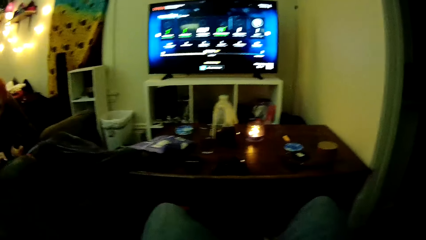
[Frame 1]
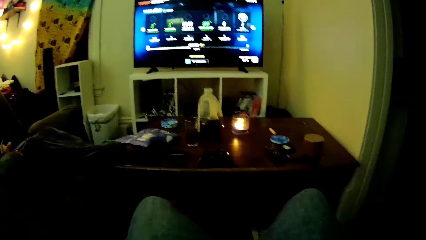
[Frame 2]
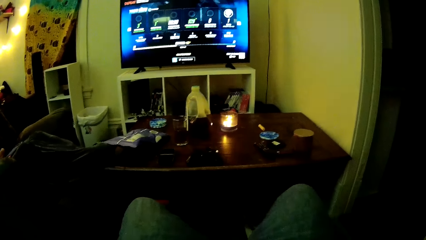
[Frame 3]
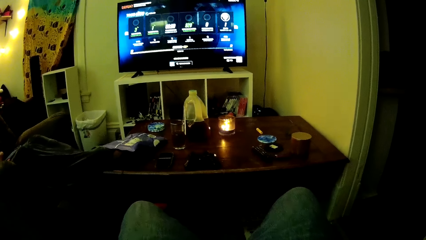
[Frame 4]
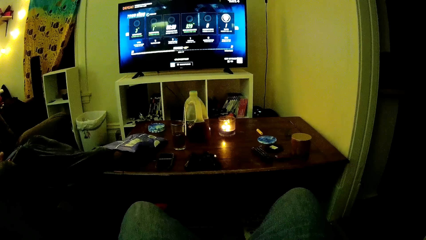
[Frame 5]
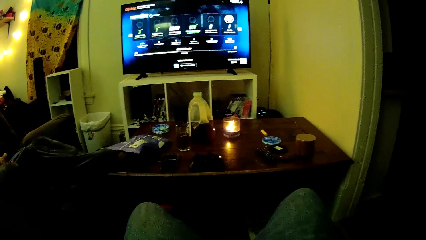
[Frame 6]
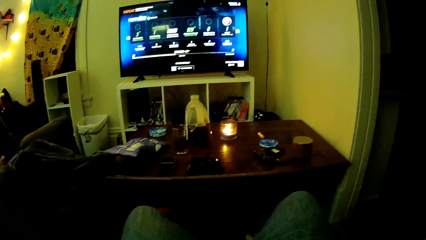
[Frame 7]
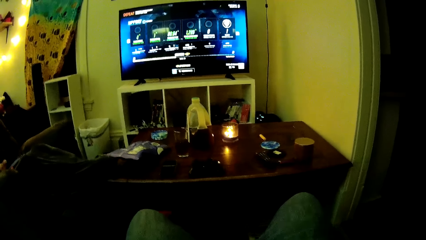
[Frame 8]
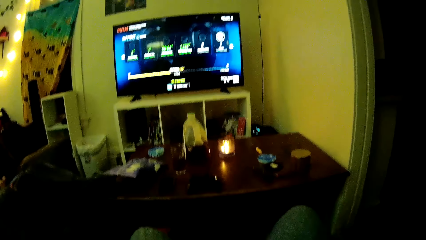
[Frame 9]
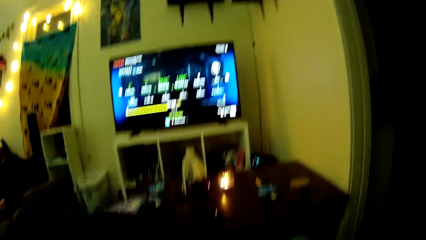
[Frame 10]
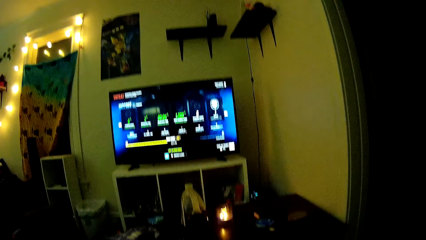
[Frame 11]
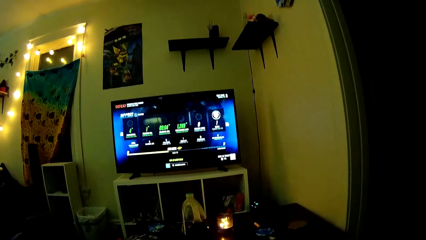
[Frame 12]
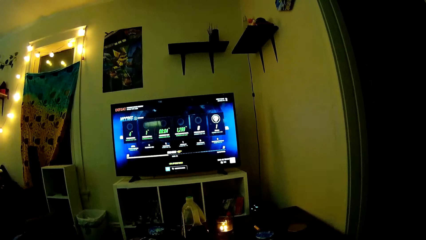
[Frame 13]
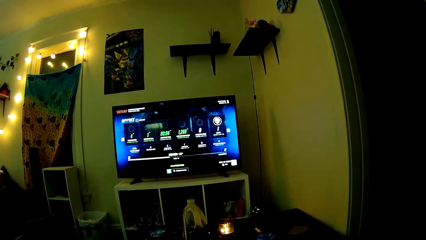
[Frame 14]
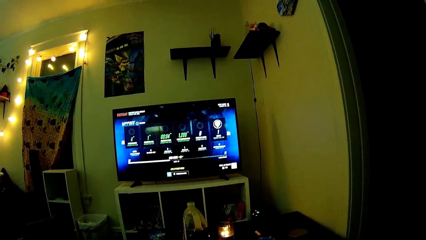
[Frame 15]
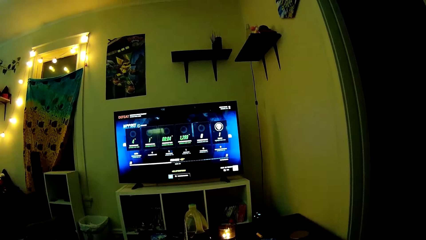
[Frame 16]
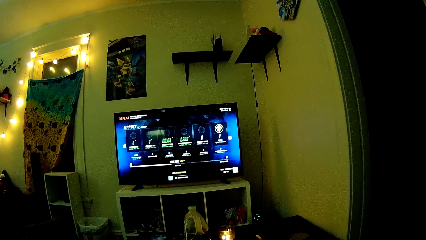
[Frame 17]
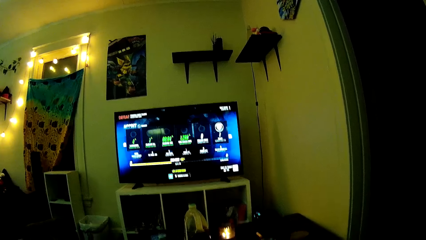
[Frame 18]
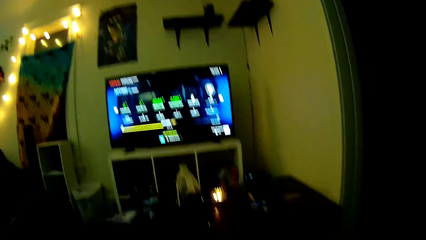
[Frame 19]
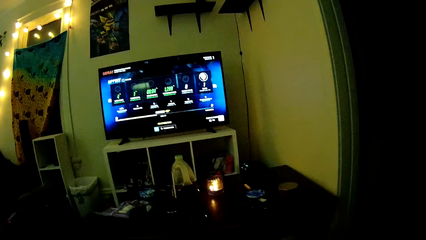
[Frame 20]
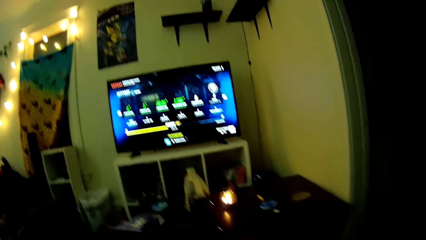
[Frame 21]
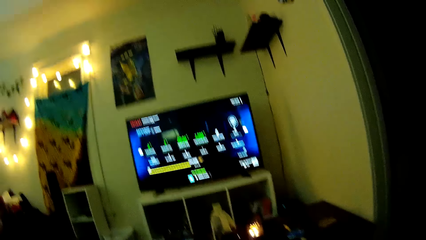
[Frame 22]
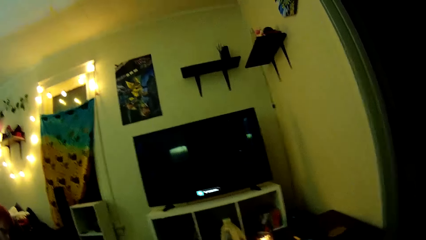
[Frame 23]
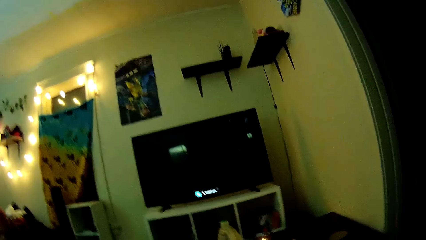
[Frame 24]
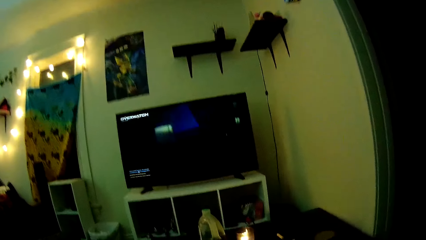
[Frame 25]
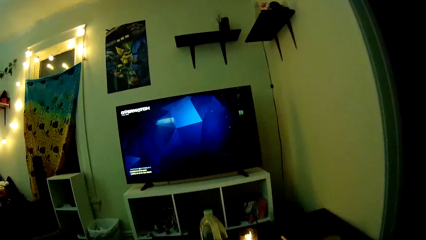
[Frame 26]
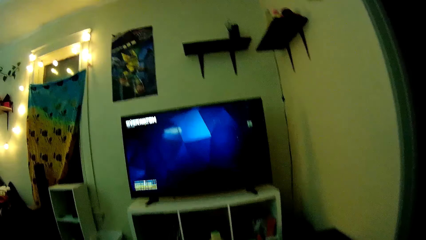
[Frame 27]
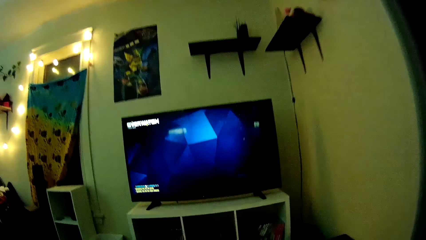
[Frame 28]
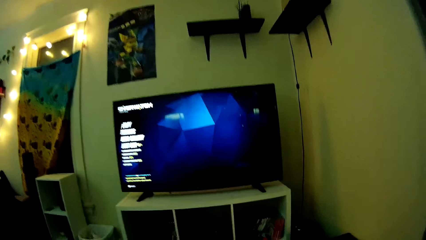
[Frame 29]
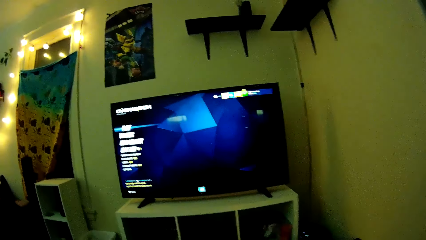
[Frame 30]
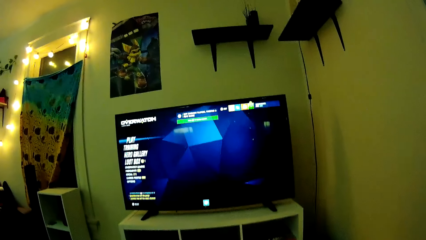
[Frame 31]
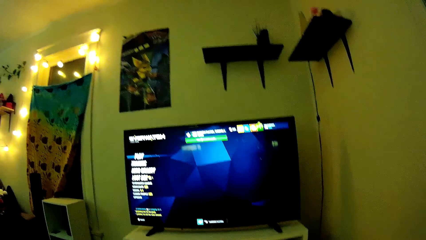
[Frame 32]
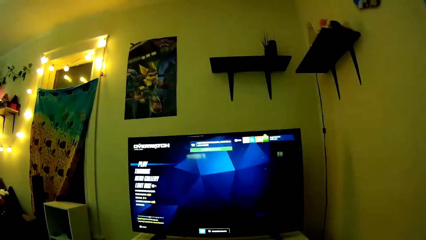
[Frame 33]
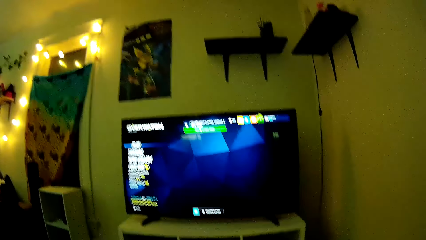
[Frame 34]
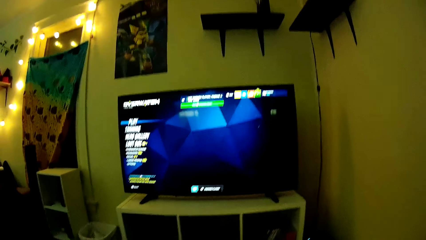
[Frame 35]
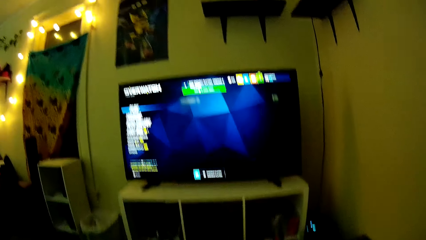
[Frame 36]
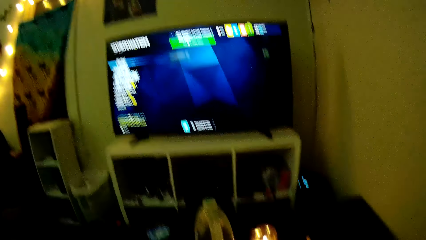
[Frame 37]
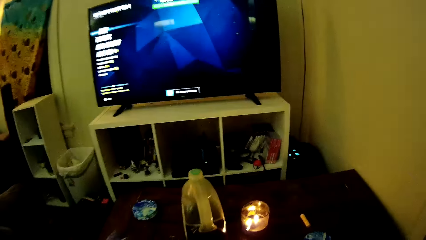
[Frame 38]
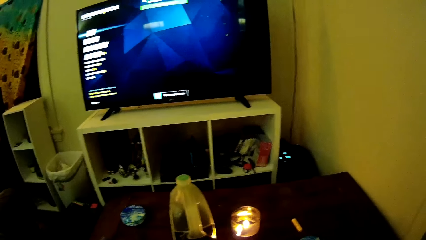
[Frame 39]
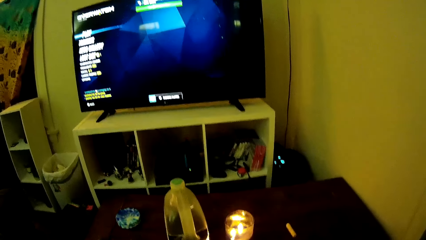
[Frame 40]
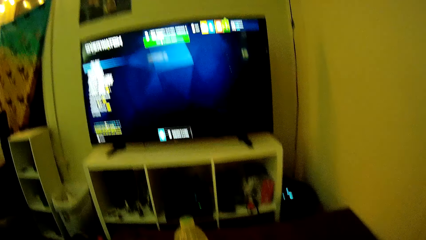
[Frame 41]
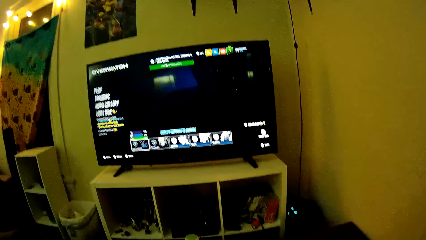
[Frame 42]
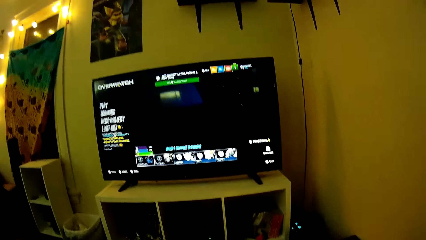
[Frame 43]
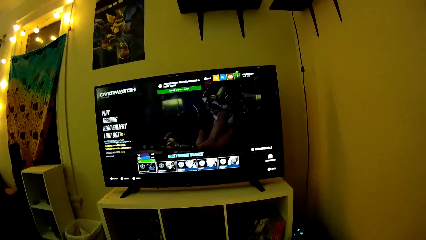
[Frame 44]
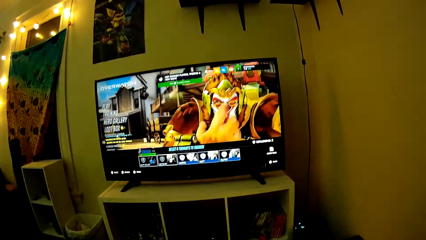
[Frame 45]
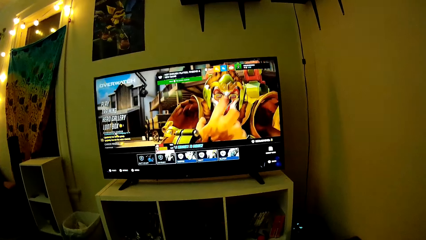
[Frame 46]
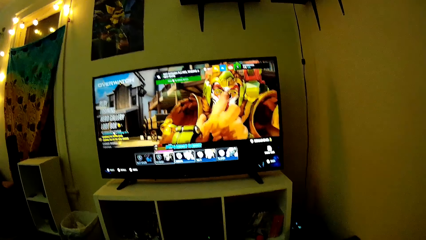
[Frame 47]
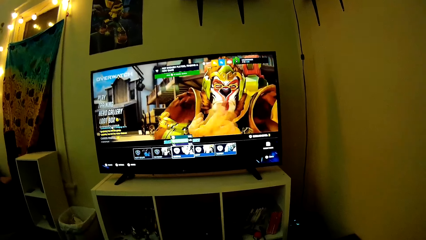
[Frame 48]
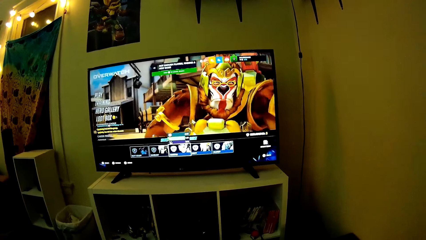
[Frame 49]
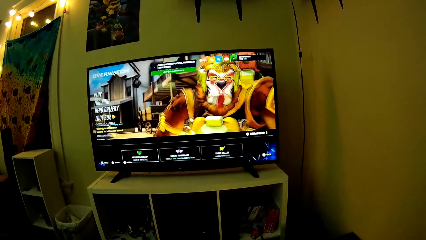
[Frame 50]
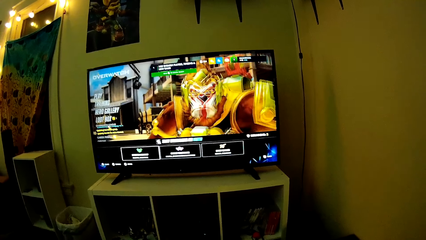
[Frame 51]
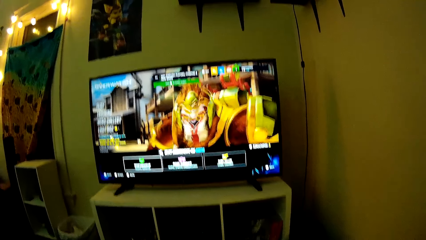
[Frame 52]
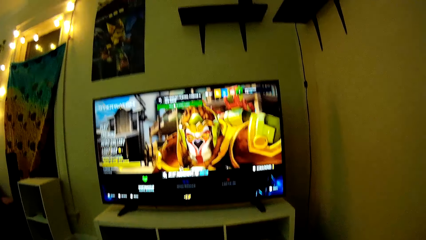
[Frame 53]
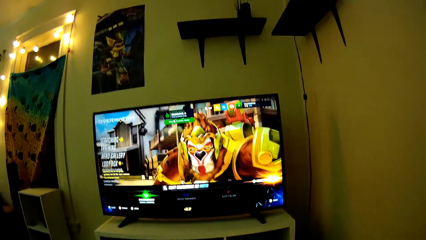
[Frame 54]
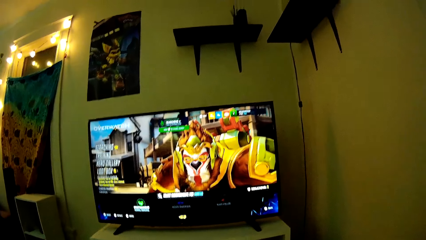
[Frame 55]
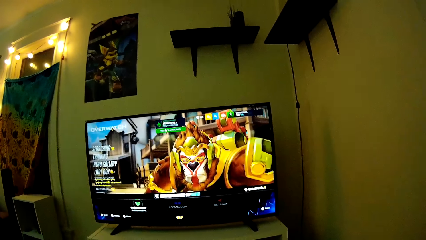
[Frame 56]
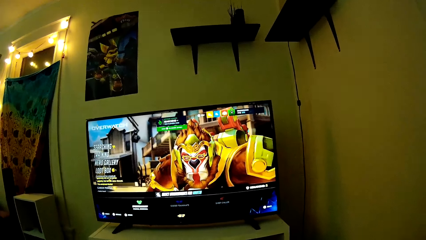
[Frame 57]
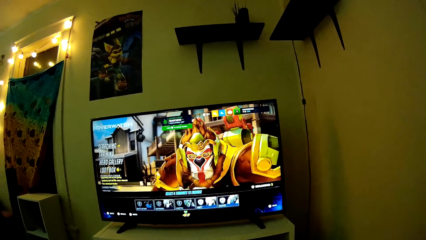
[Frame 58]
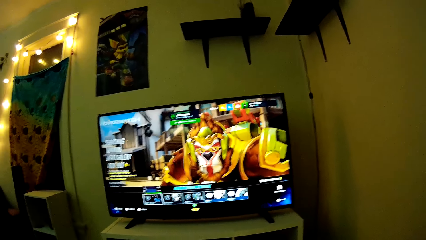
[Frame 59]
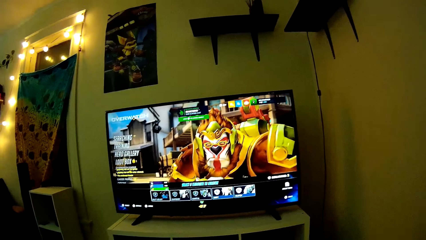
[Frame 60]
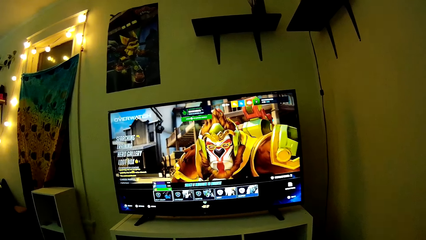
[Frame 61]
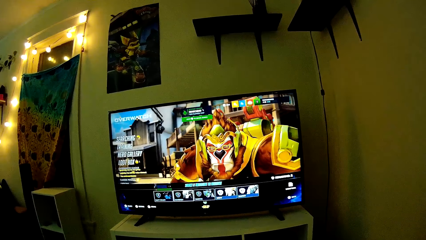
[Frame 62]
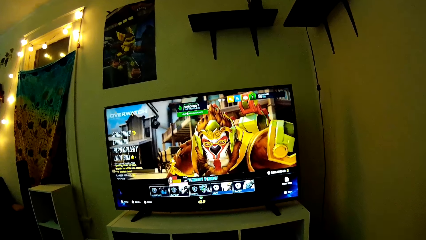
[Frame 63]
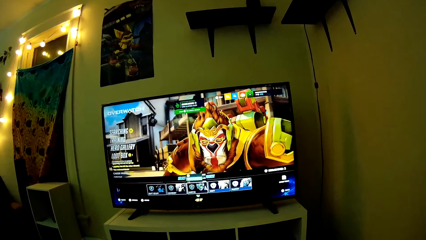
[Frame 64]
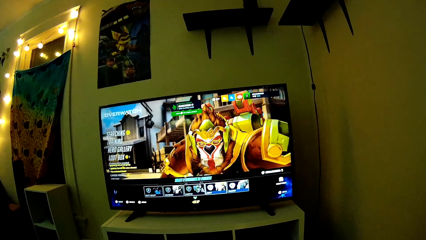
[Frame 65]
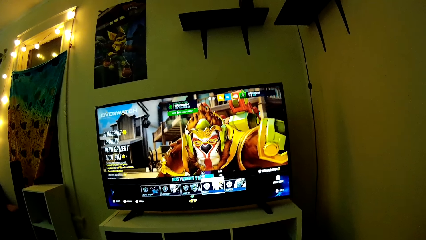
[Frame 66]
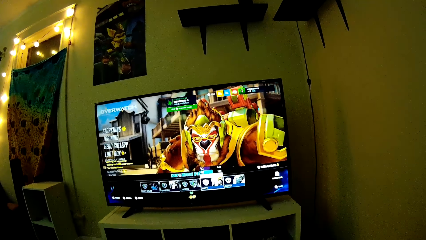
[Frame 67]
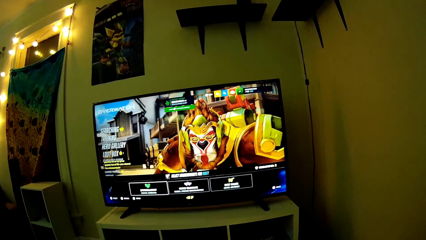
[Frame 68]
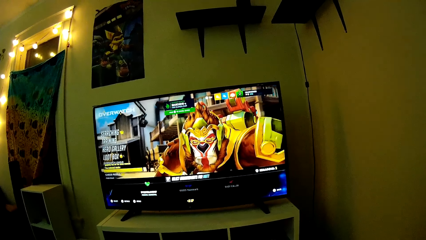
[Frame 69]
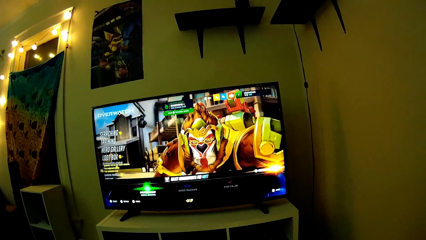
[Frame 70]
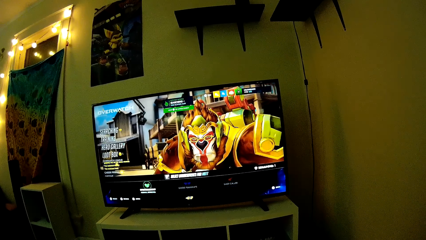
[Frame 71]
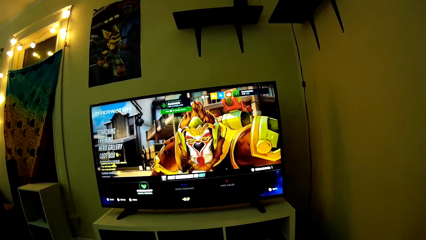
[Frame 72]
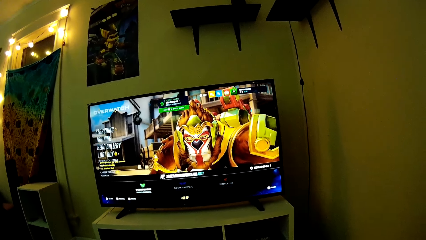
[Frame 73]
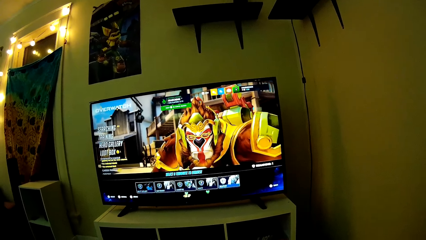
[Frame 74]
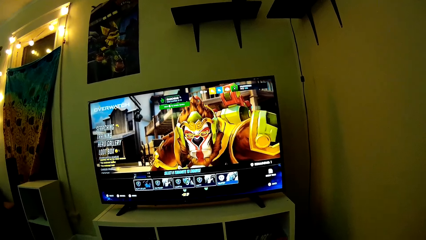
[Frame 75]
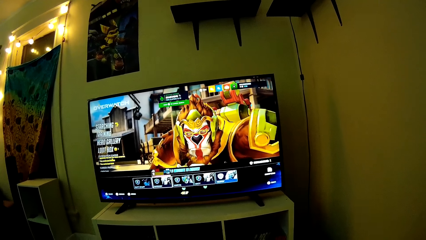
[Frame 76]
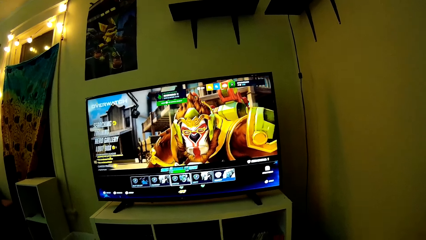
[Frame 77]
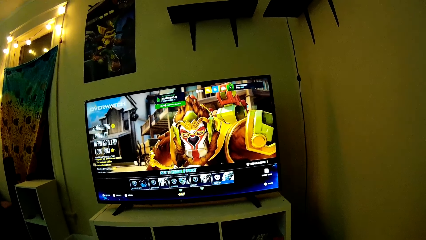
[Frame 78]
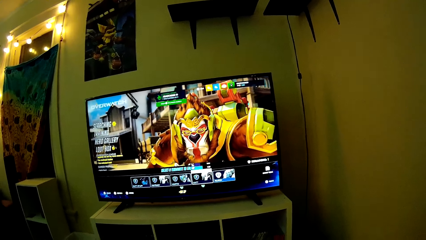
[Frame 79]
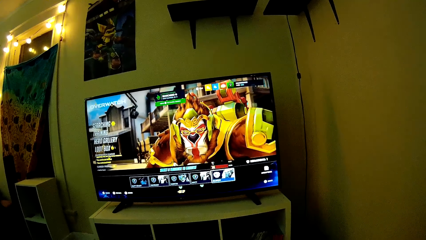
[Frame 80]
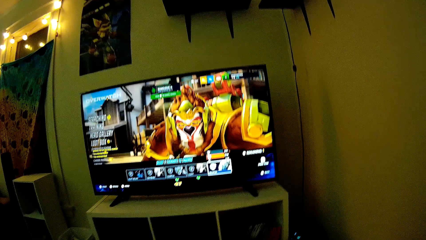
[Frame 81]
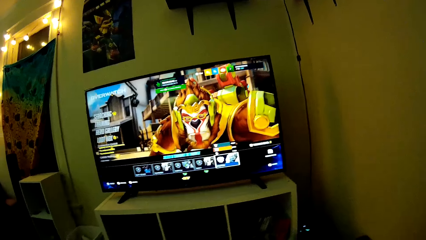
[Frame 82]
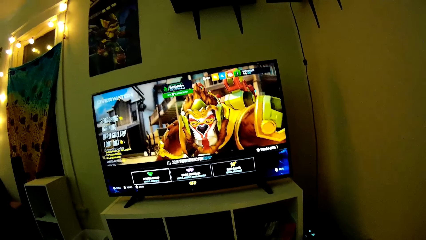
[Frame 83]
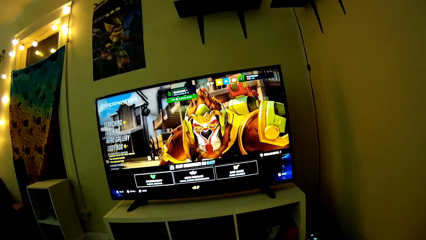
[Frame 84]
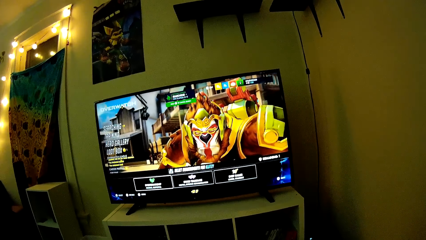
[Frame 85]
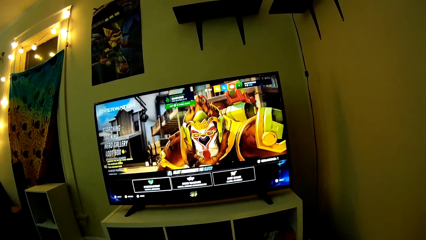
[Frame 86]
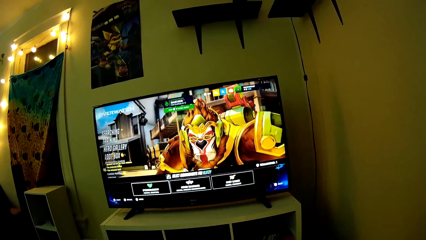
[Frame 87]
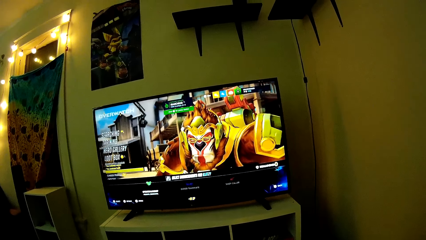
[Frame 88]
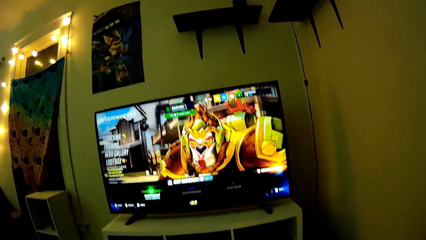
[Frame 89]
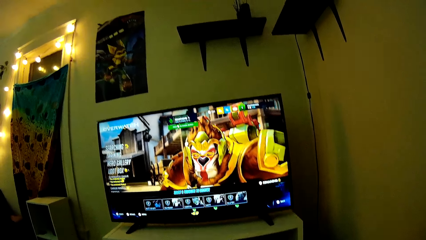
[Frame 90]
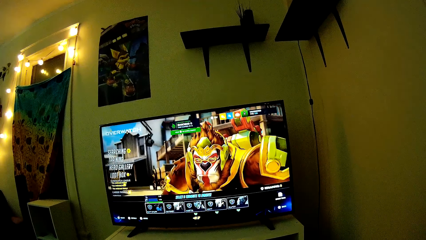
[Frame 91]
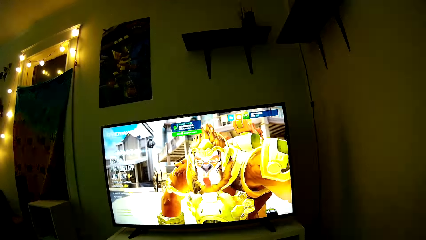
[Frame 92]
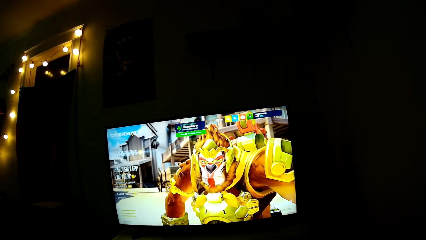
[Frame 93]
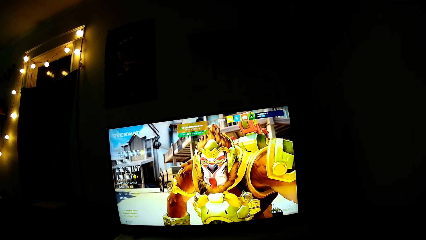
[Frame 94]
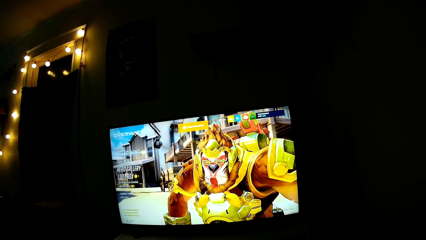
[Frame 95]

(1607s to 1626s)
The camera wearer dialogues with a man. They play the PS game with a pad controller. They play PlayStation TV.
